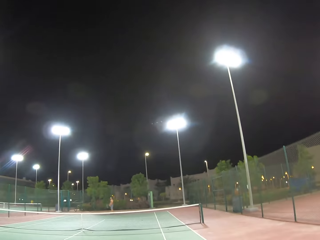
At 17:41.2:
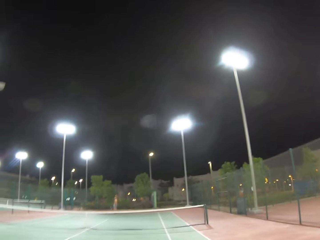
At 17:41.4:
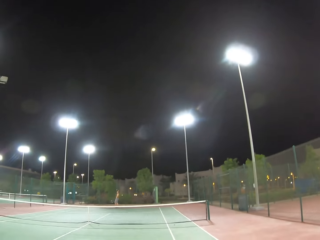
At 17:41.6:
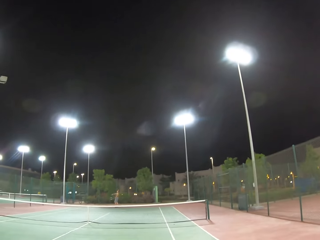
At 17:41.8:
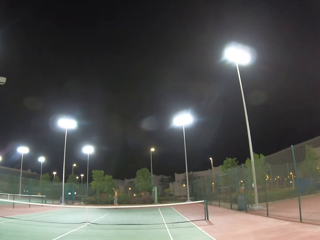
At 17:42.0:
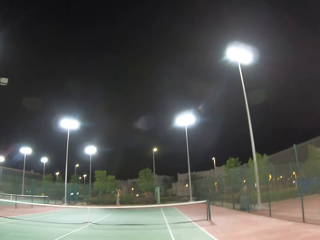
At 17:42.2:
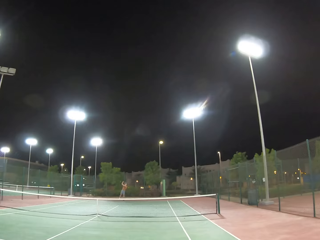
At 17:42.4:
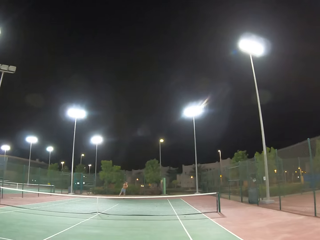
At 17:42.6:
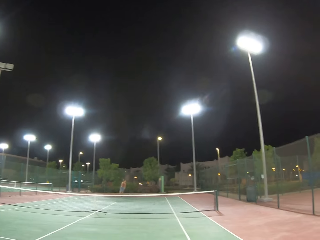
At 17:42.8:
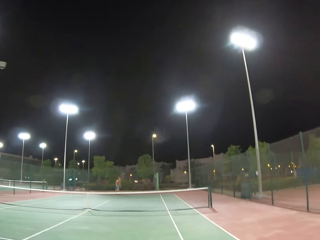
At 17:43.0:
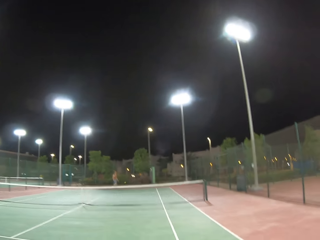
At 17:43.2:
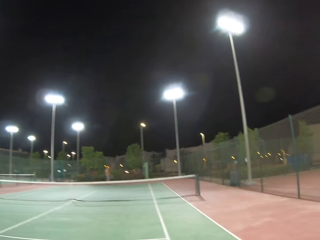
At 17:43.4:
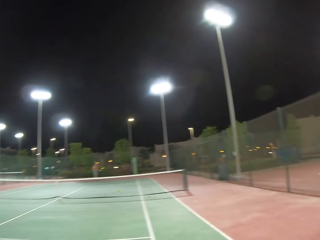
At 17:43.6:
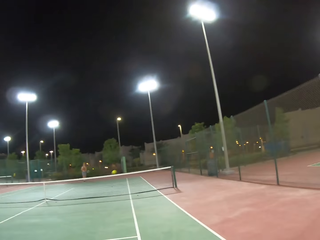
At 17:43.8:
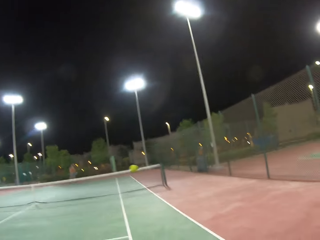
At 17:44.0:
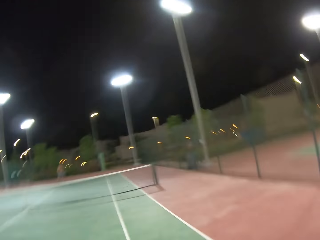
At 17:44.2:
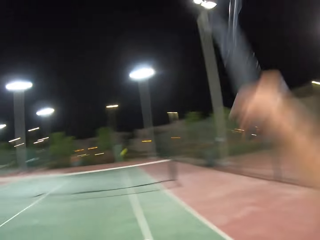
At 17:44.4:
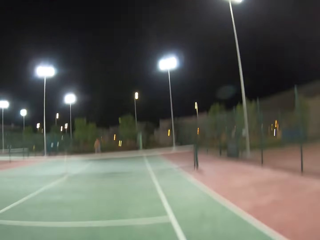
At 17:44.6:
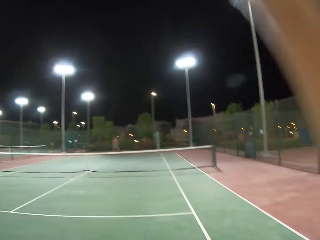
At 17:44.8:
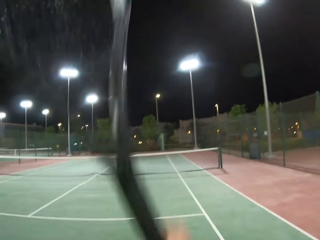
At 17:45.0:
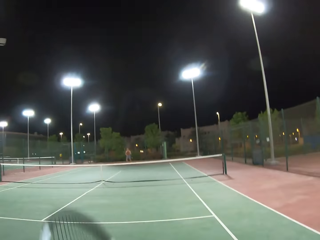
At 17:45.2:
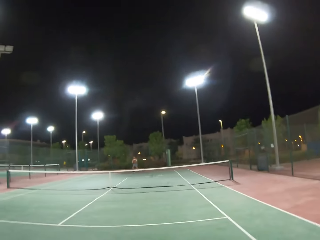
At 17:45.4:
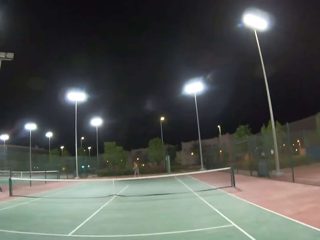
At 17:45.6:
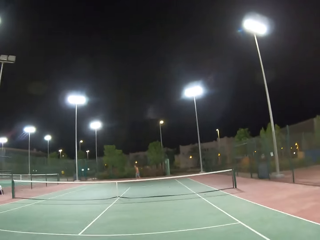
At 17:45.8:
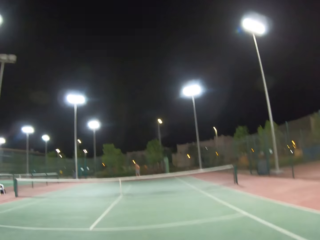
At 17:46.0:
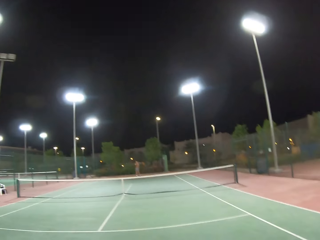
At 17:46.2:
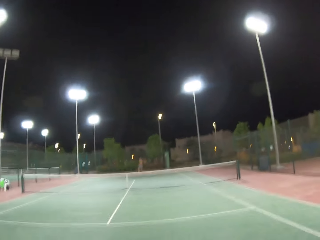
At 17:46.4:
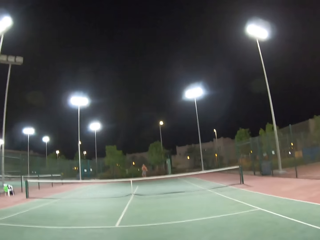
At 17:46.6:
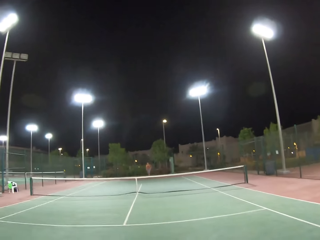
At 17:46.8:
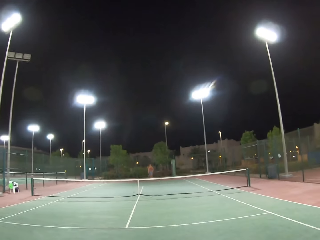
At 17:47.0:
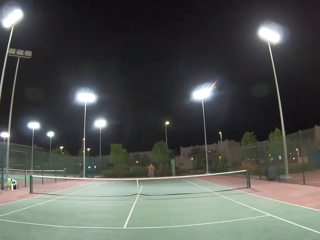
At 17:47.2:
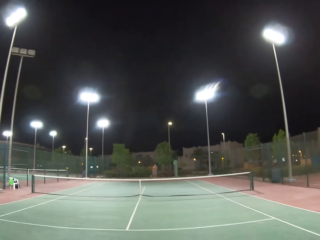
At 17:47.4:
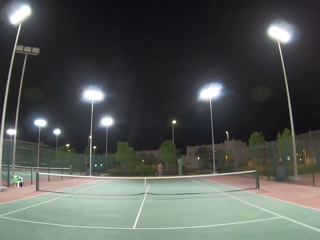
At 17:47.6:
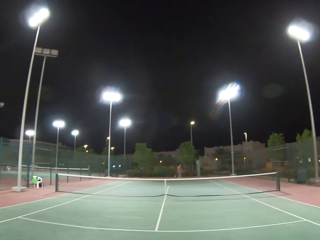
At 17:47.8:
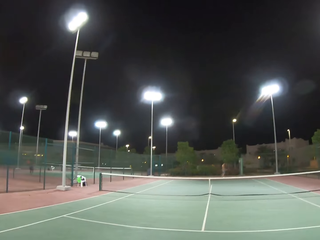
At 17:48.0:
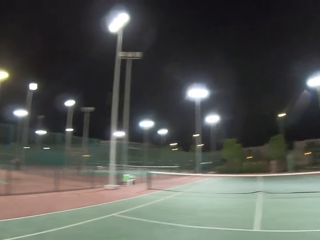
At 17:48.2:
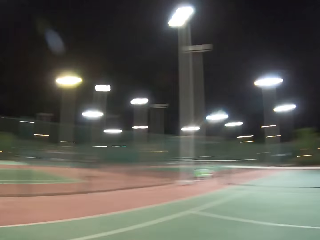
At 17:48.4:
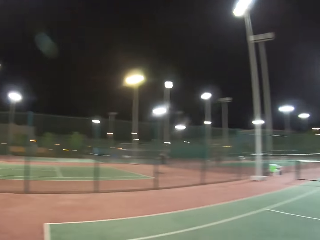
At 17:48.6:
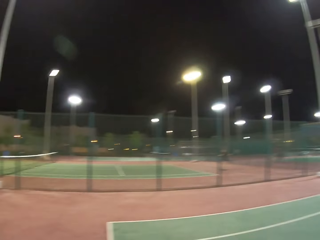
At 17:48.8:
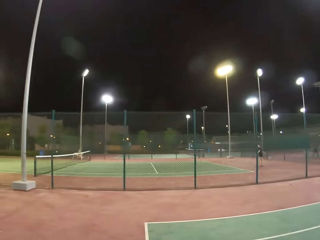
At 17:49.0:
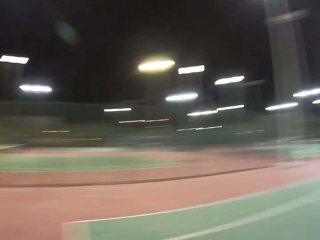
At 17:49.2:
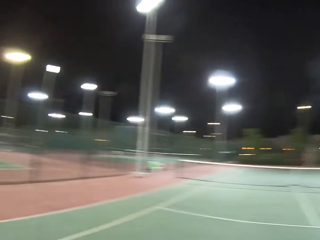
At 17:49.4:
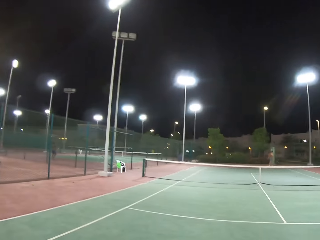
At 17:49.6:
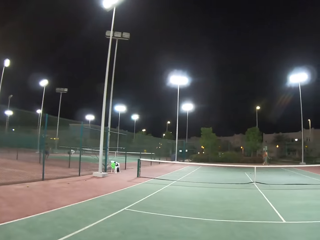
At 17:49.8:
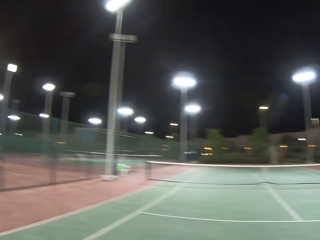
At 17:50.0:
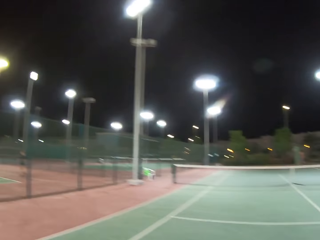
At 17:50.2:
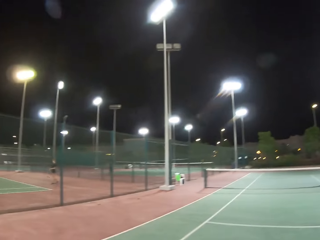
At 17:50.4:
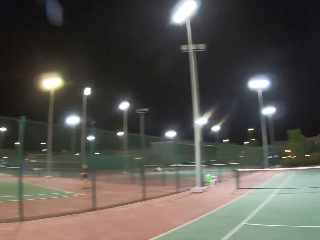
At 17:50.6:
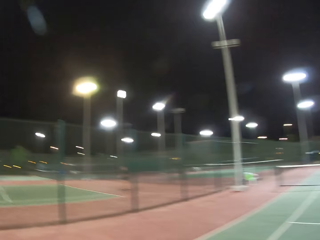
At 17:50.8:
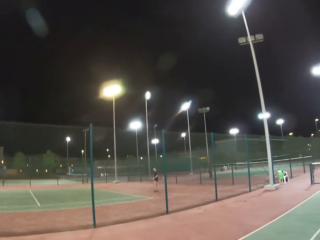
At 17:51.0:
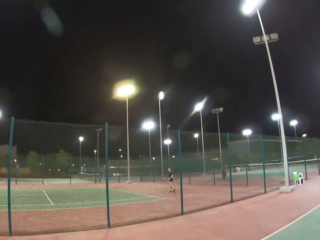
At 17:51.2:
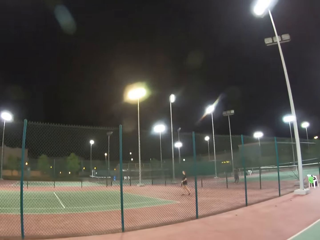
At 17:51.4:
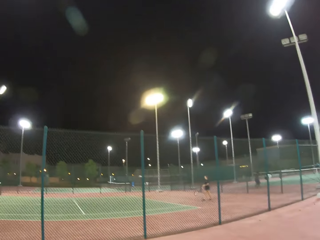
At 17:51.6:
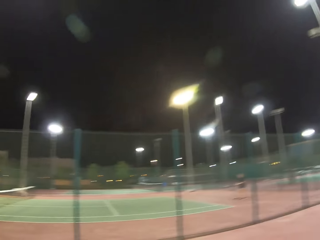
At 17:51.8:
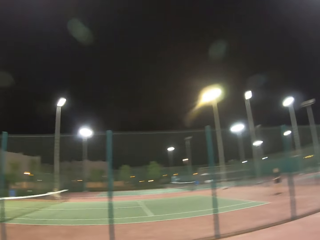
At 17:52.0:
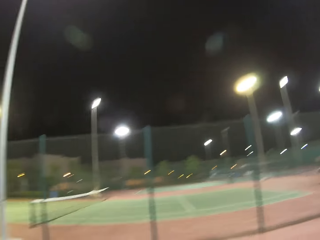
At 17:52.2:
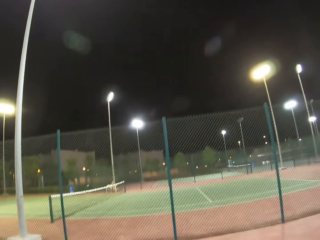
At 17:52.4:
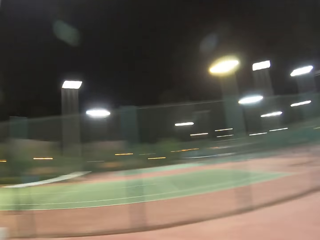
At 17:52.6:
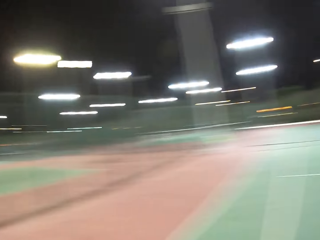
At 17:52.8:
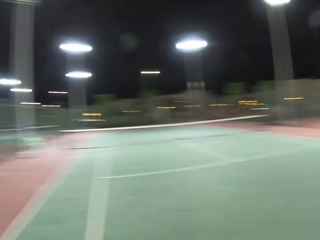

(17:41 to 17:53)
The camera wearer looks around the tennis court. A man walks around the tennis court. The camera wearer looks around the tennis court.

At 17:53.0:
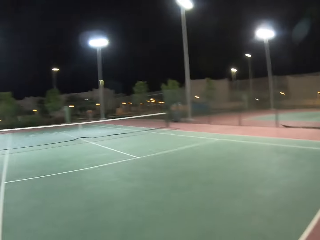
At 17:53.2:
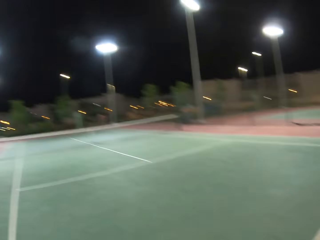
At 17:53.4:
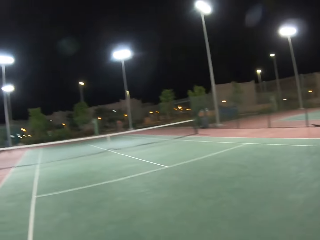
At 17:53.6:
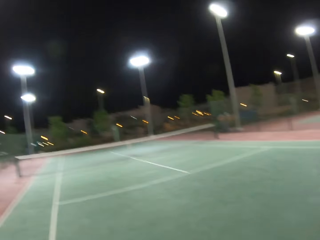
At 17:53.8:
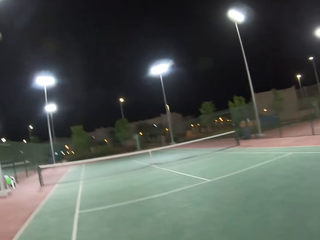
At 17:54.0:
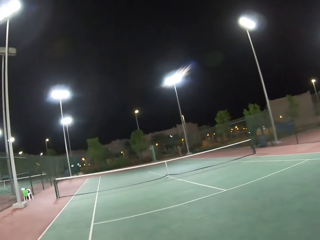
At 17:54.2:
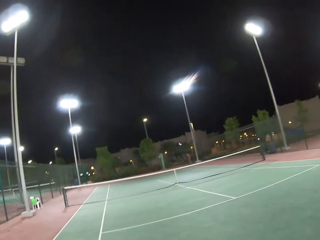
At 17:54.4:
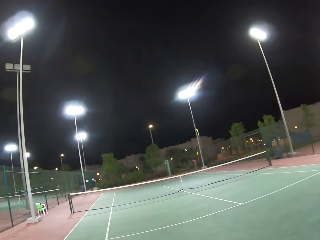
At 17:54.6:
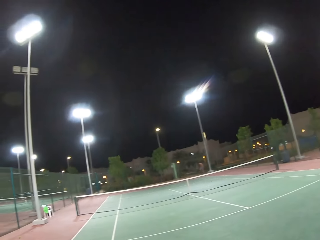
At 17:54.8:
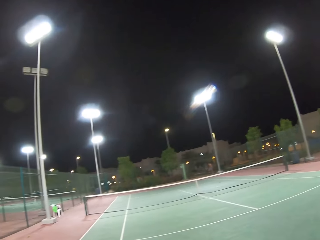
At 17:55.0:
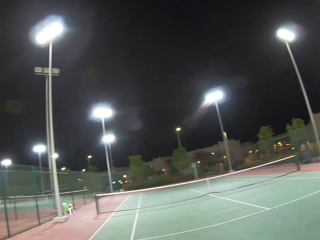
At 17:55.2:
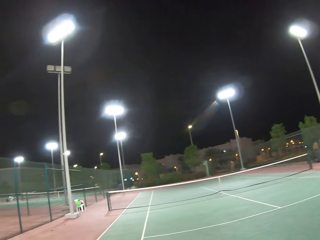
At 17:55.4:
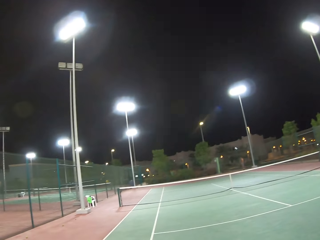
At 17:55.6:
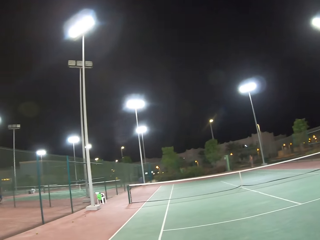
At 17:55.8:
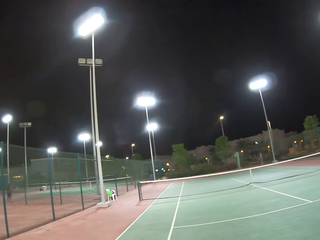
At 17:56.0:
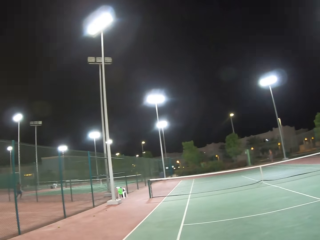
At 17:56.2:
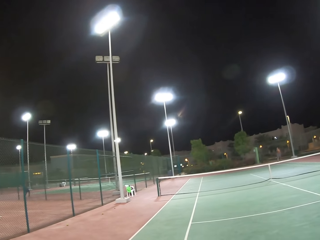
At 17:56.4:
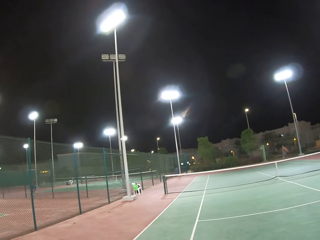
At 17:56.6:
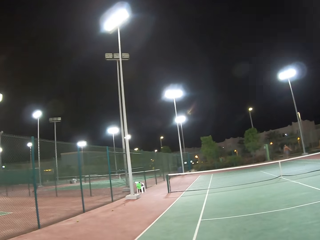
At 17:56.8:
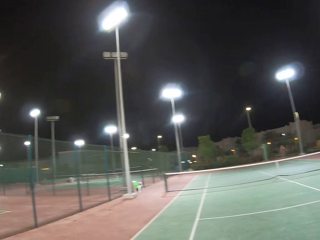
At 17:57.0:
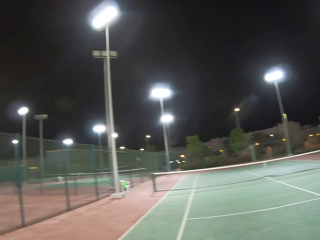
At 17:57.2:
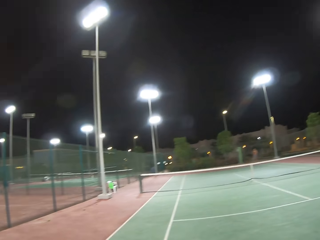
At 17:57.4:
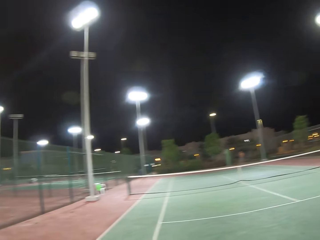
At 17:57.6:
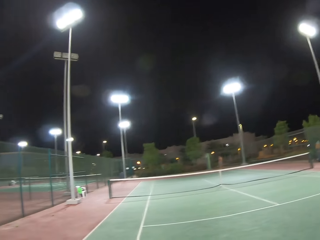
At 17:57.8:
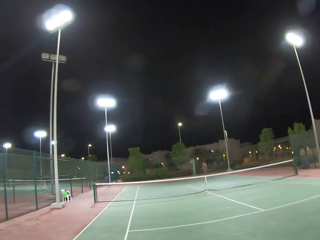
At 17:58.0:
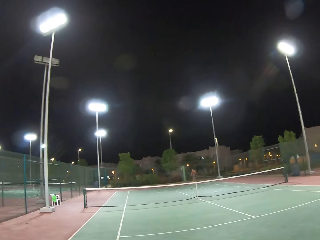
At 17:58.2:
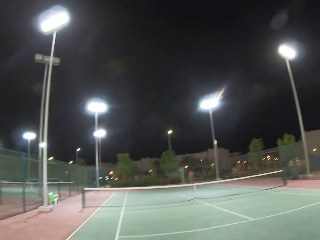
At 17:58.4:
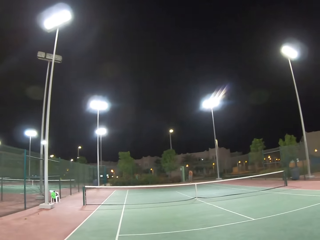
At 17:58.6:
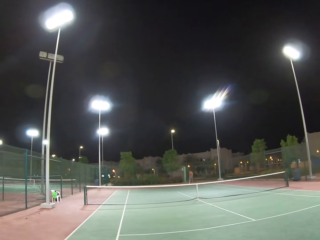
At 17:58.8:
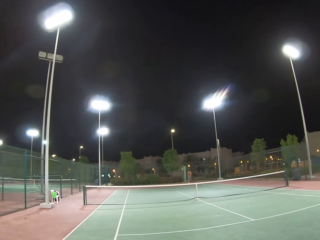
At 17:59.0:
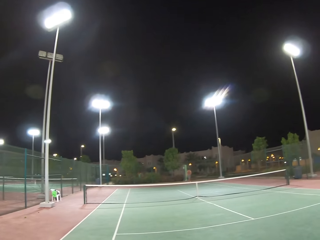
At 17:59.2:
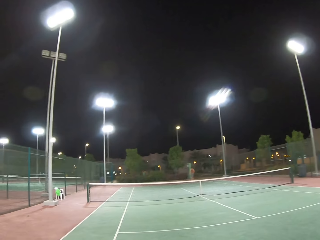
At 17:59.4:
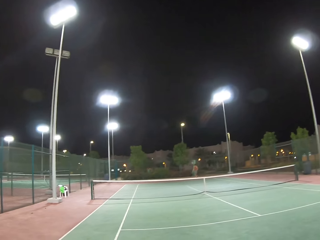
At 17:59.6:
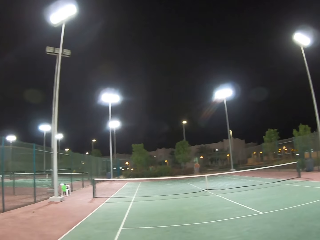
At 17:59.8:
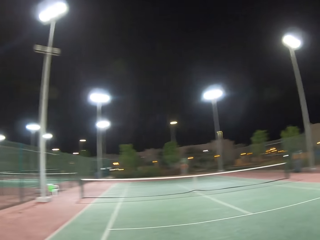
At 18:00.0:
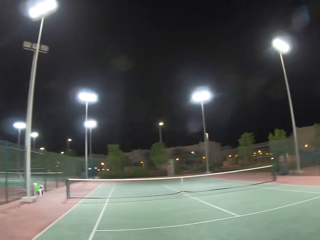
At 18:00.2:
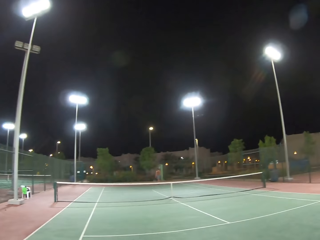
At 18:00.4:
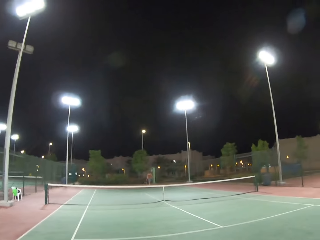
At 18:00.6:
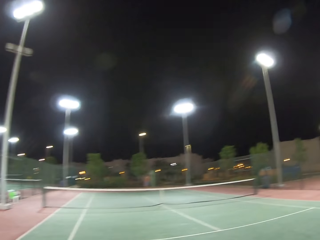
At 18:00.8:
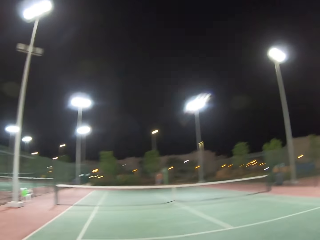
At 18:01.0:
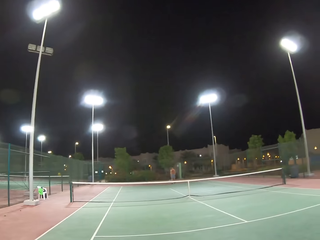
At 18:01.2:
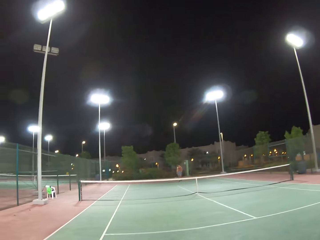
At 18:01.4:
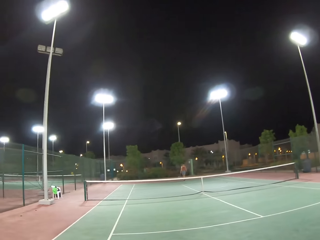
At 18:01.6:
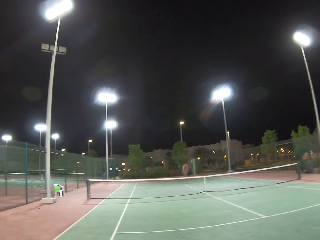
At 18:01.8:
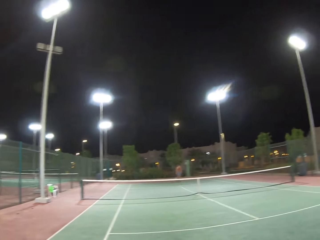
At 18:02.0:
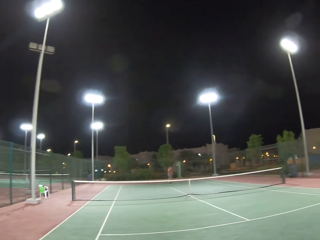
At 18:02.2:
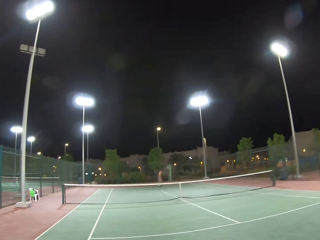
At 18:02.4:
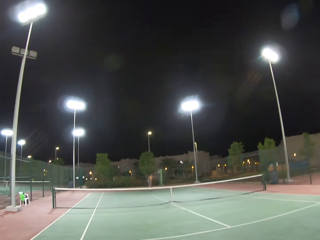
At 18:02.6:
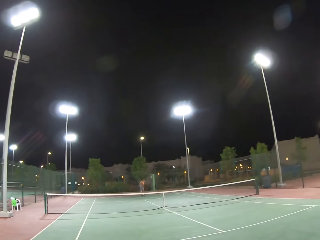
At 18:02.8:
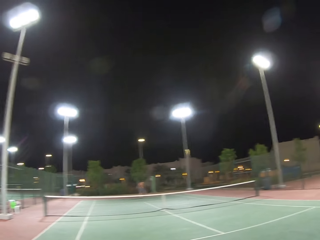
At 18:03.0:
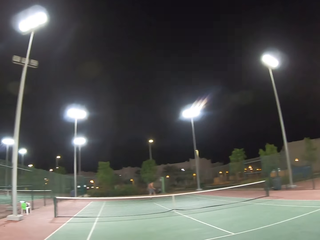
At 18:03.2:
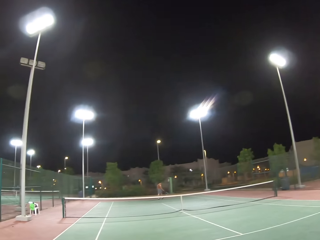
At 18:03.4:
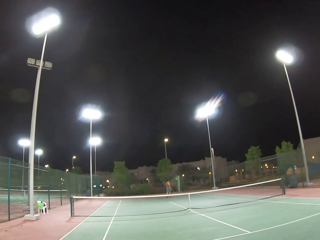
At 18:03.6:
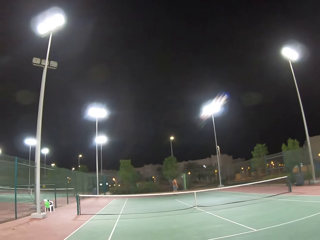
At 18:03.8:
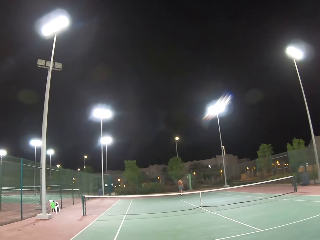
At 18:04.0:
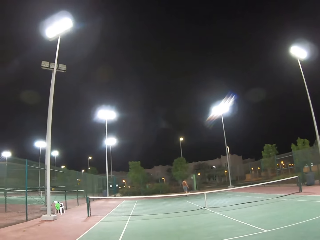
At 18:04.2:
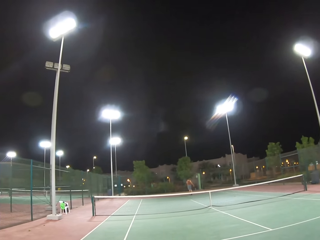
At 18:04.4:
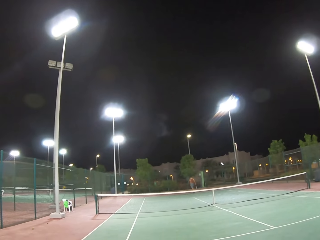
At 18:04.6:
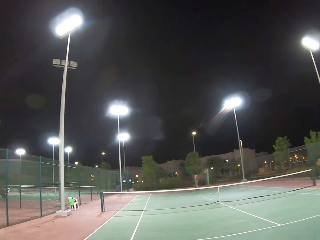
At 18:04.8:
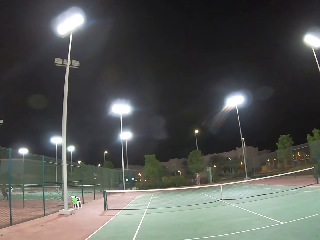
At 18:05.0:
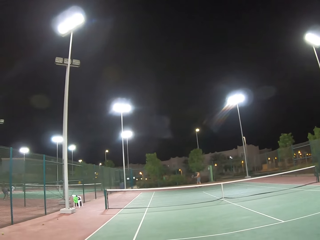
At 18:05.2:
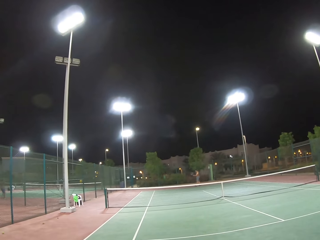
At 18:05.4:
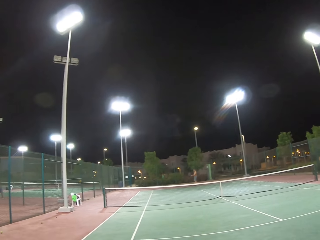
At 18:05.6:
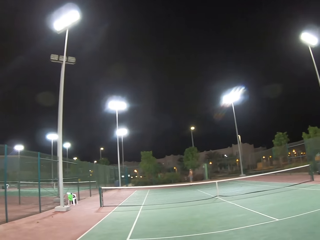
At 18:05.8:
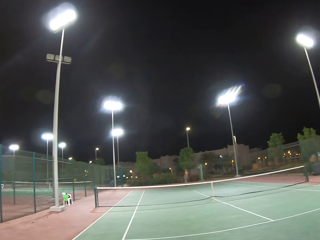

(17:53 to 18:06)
A man walks around the tennis court. The camera wearer looks around the tennis court. The man dribbles a tennis ball. The camera wearer looks around the tennis court. The man walks around the tennis court. The camera wearer looks around the tennis court. The man dribbles the tennis ball. The camera wearer looks around the tennis court.
